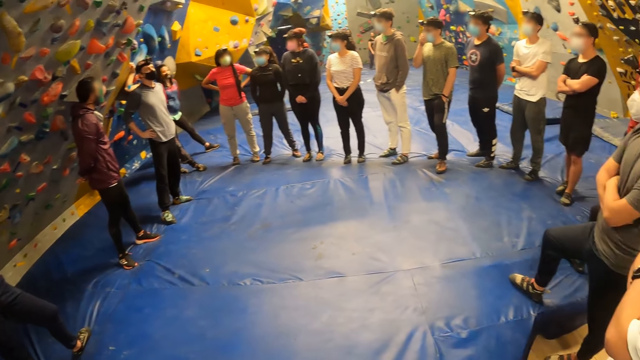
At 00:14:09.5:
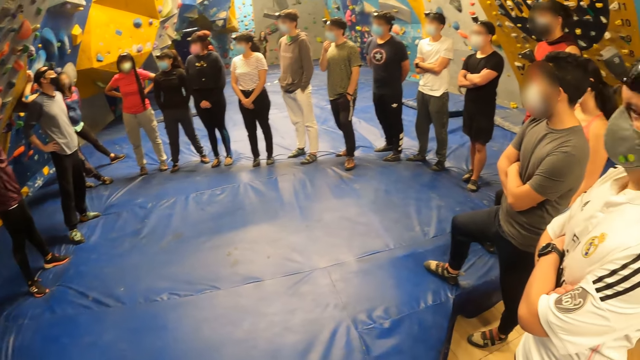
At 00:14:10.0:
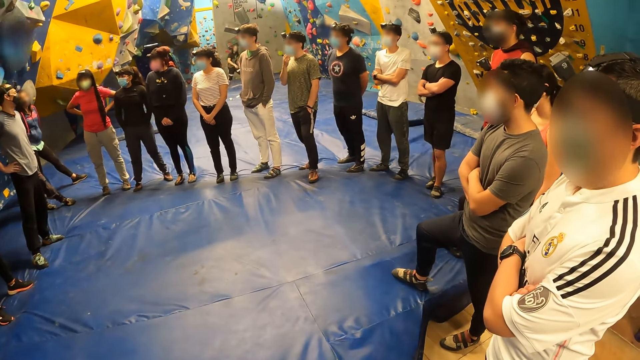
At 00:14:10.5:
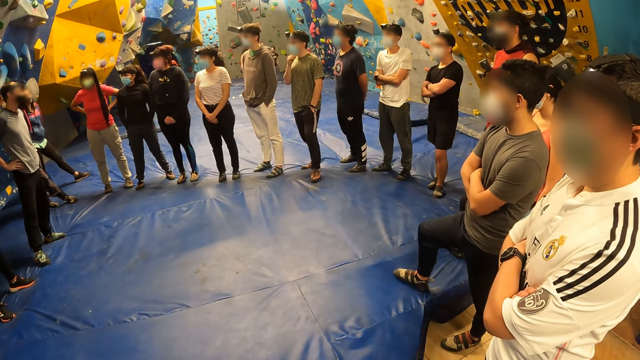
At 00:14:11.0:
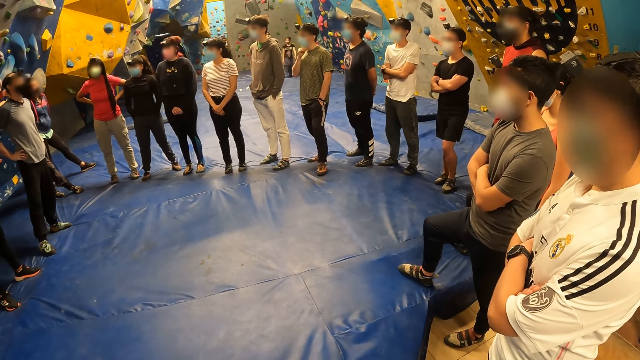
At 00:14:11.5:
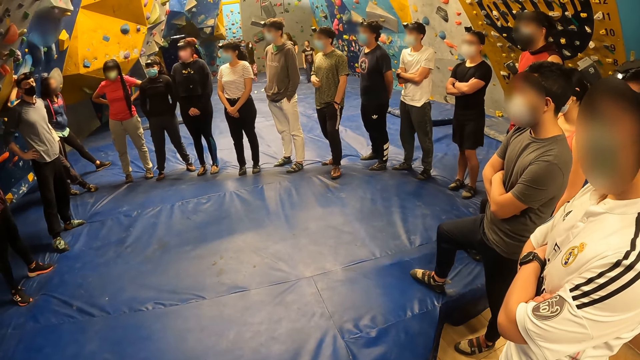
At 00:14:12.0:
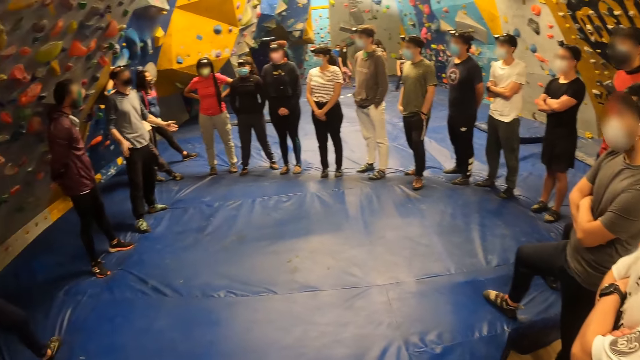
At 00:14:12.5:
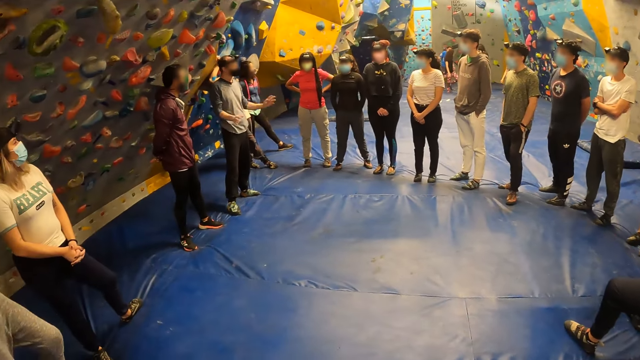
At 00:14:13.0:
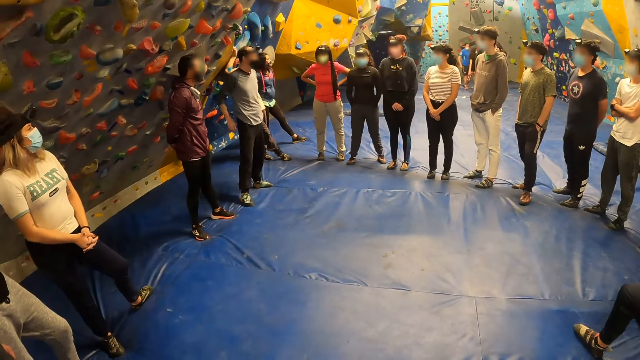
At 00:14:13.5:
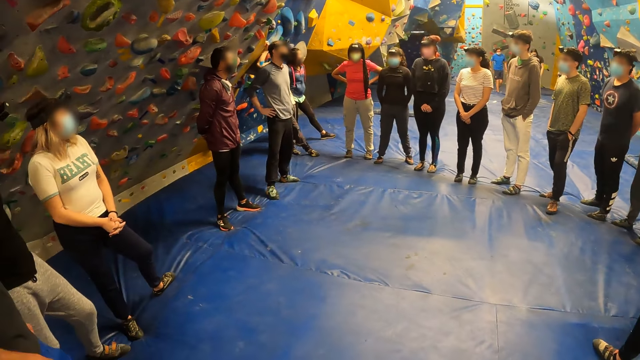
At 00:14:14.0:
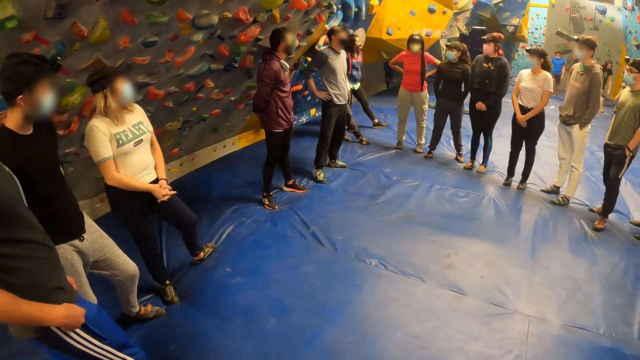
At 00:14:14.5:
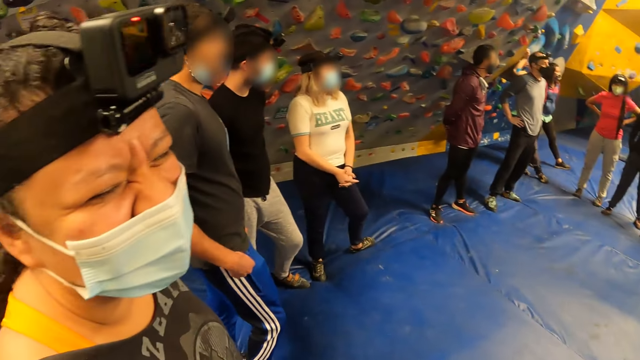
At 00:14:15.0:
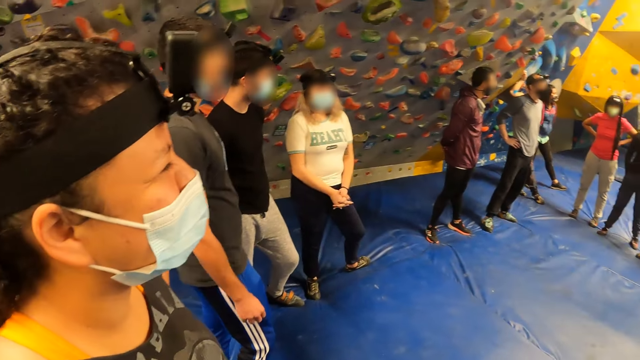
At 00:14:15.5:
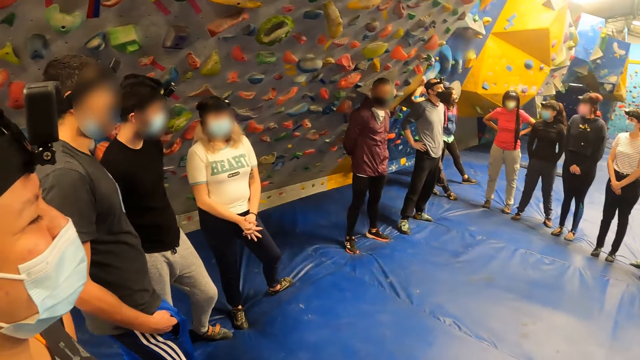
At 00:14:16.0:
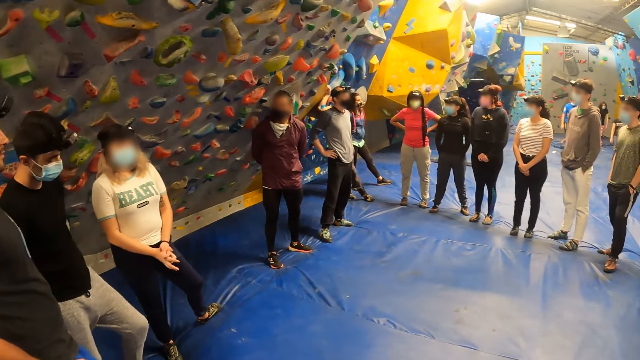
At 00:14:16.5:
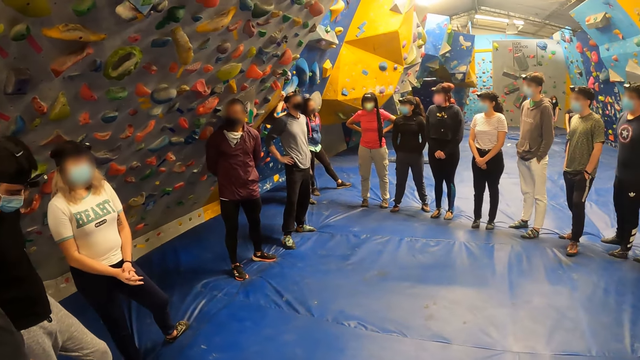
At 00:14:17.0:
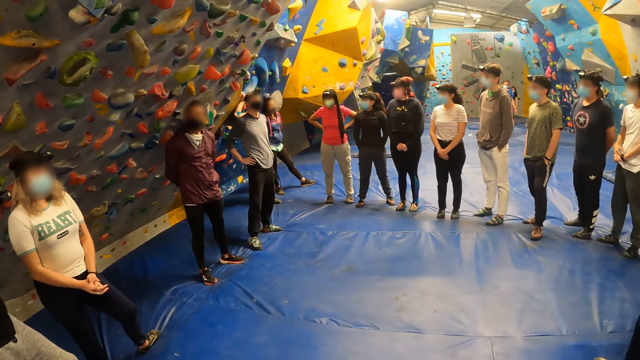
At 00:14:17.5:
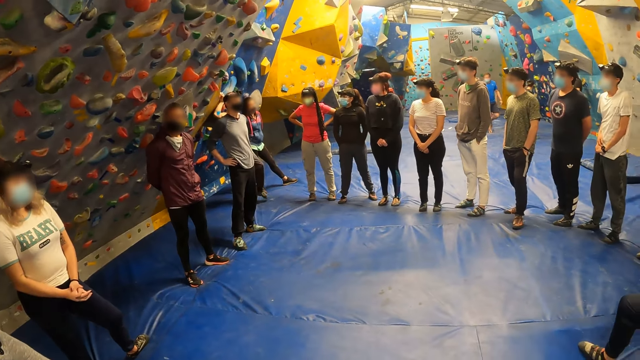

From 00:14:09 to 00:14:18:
The camera wearer looks at rock climbers. The man moves both his hands. The camera wearer interacts with the rock climbers. The man puts both his hands on his waist. Another man interacts with the camera wearer. The camera wearer interacts with a woman.

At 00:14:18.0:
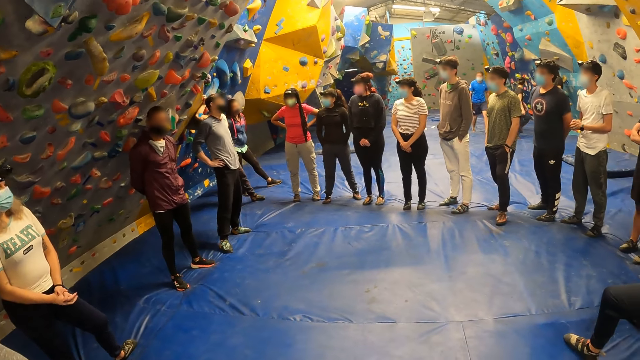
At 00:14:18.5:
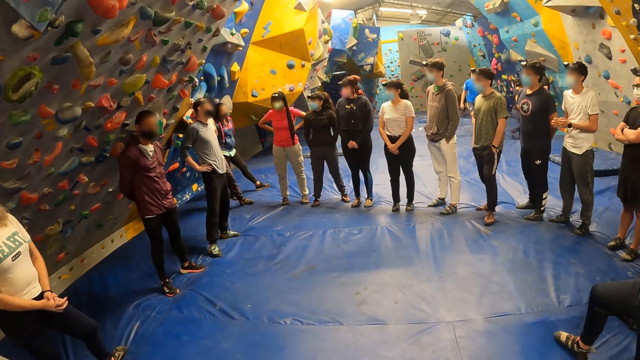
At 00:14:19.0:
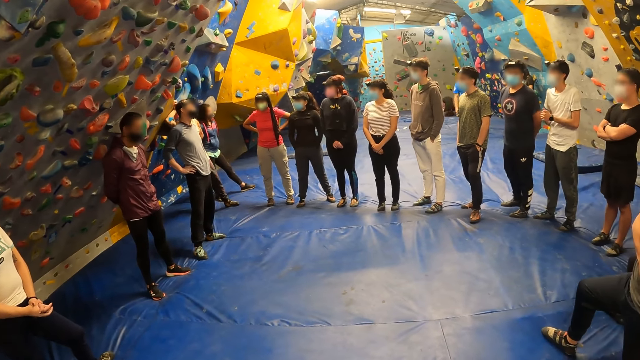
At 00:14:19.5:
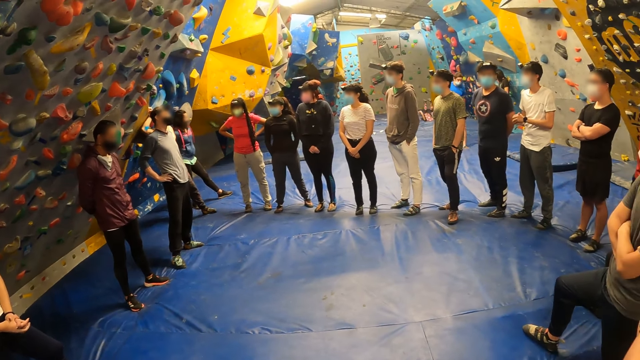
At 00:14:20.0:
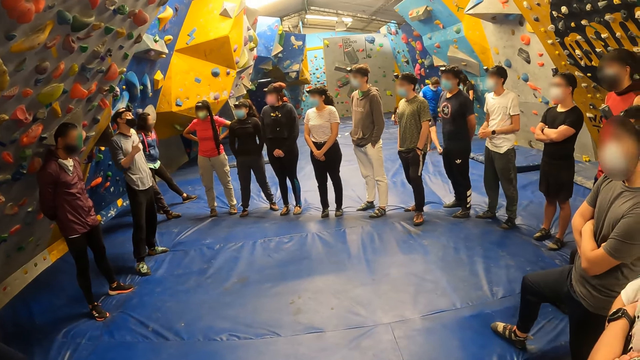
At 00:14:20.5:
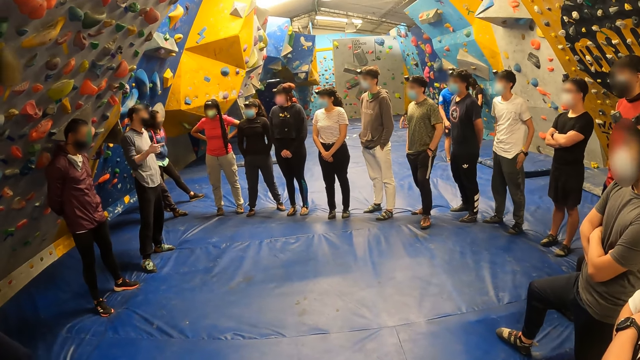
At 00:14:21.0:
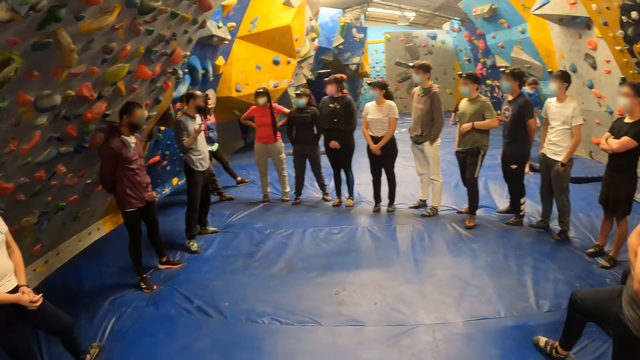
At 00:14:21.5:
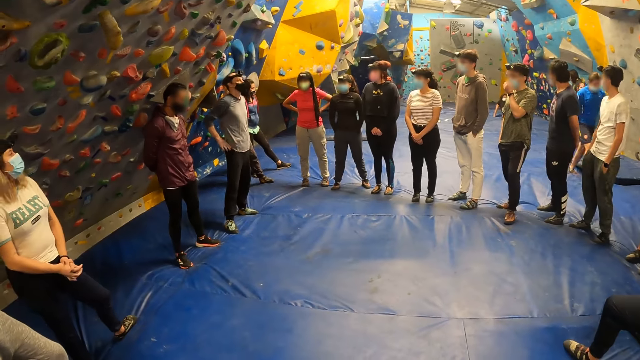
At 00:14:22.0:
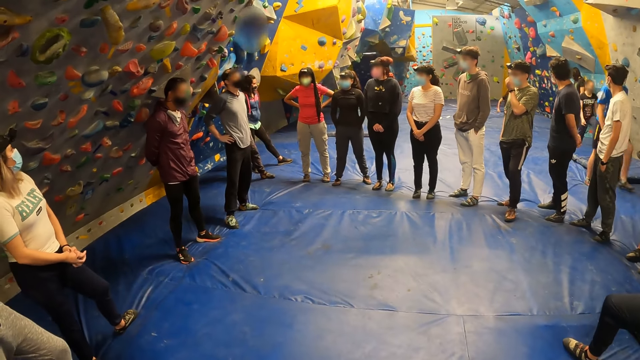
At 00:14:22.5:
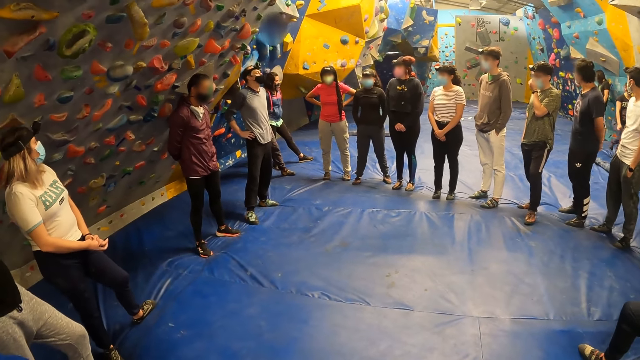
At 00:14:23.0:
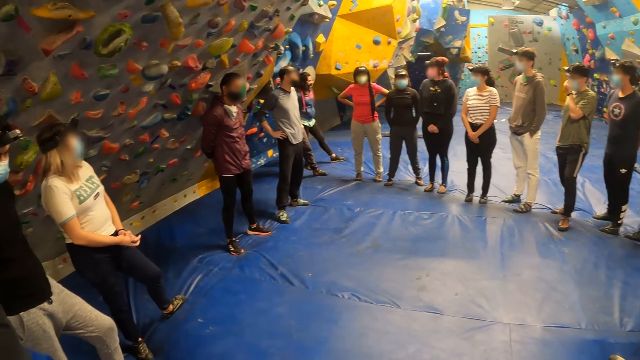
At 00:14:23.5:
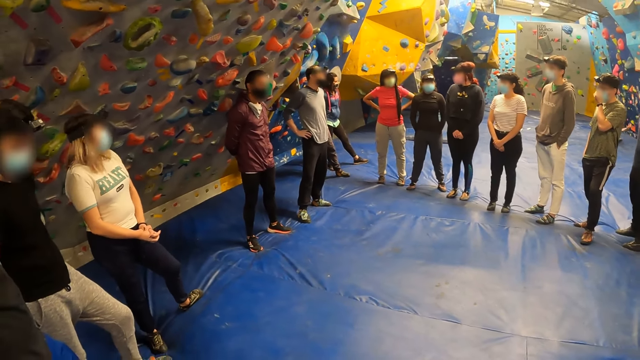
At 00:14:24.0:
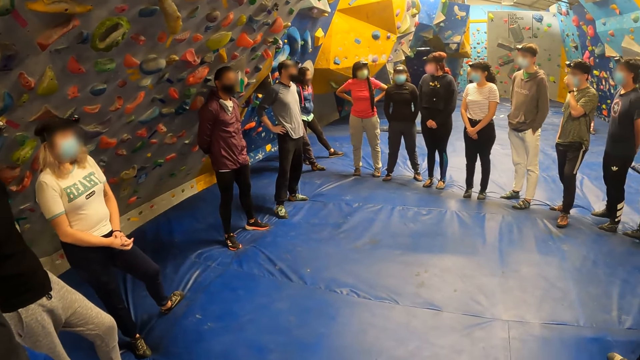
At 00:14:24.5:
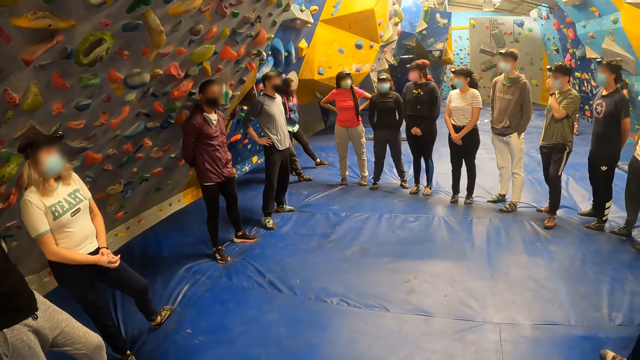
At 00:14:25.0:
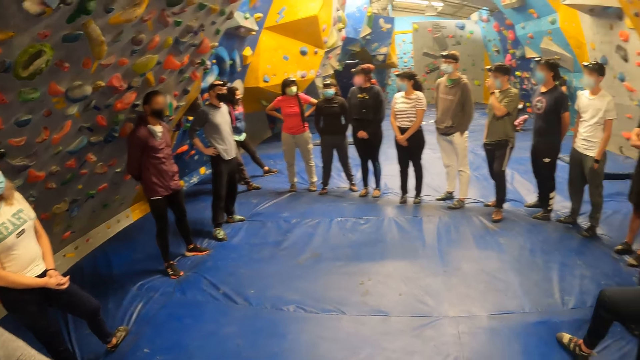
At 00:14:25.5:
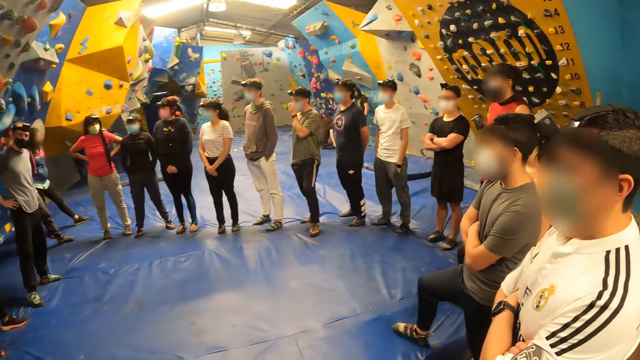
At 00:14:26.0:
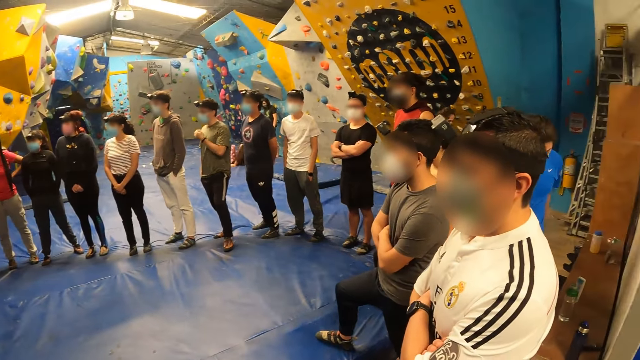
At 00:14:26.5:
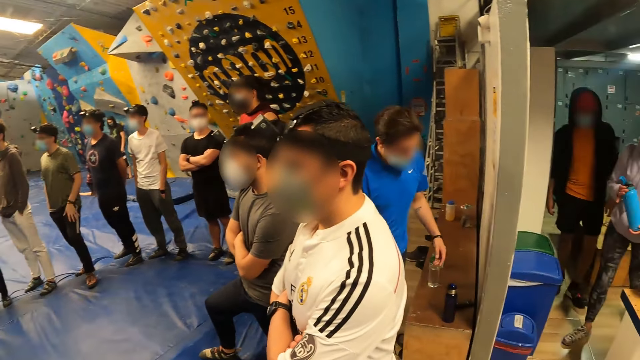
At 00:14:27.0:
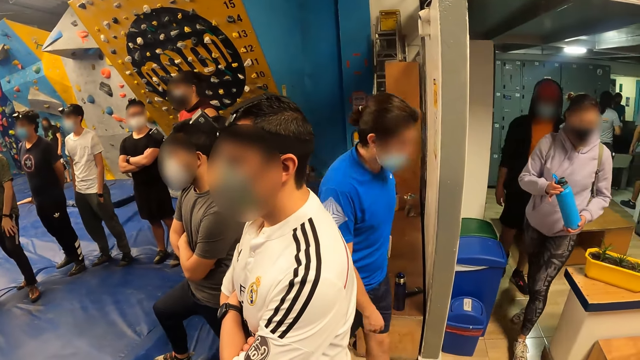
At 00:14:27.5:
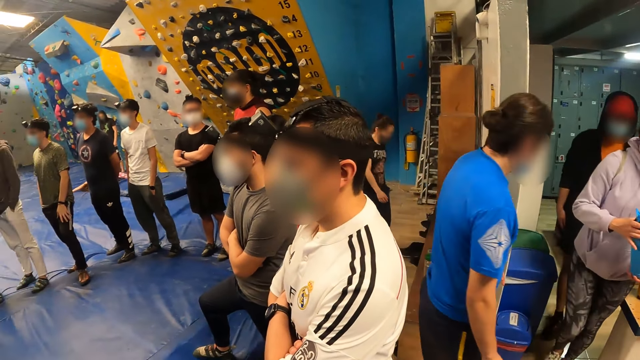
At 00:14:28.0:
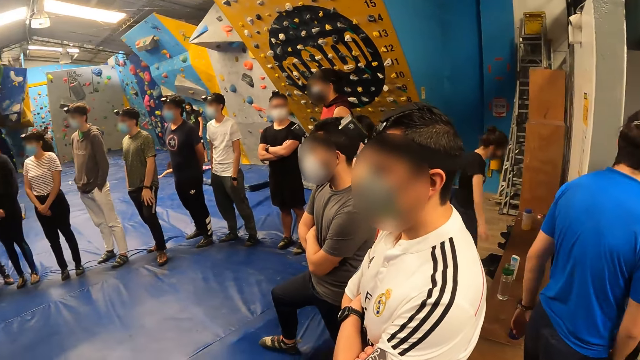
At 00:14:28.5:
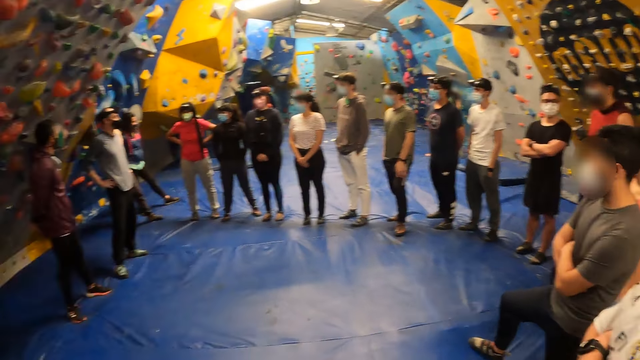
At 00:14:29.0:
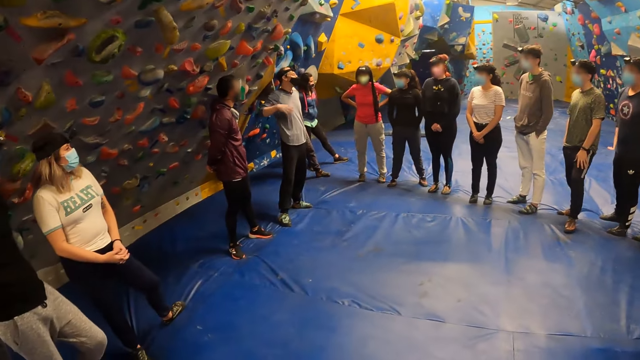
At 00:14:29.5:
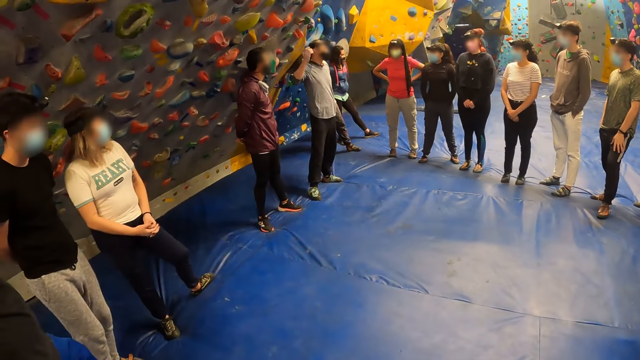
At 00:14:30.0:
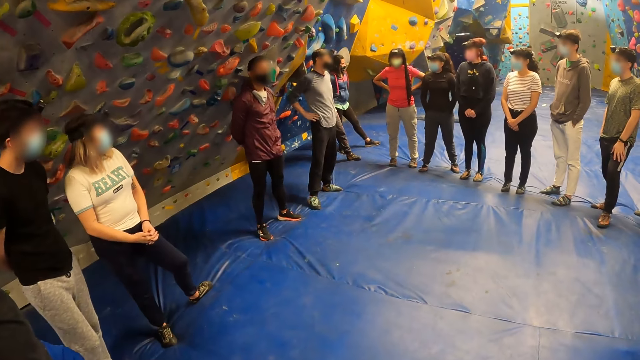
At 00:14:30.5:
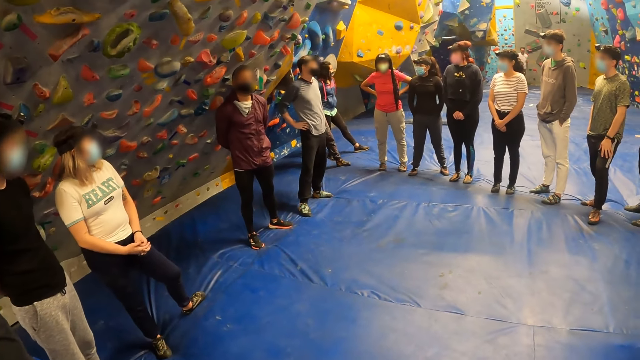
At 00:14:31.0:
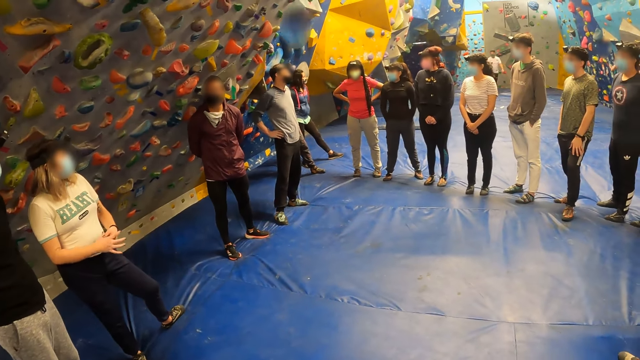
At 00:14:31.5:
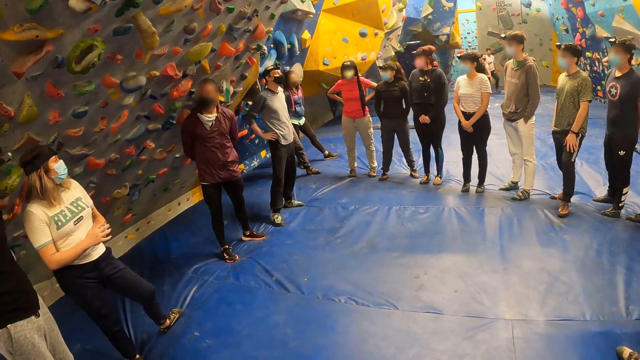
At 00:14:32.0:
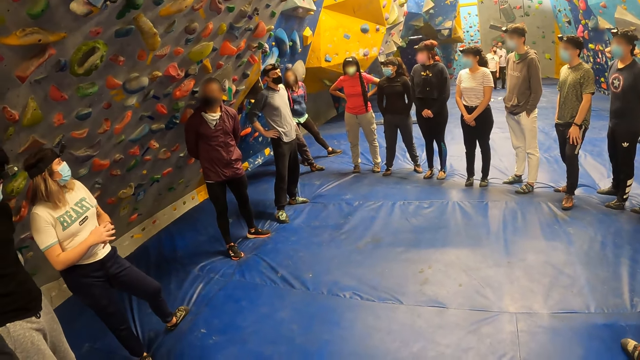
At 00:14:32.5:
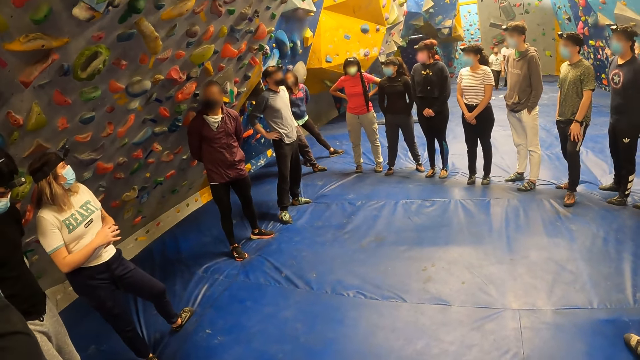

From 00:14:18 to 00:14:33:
The camera wearer looks at rock climbers. The man moves his right hand and puts his right hand on his waist. The camera wearer interacts with the rock climbers. They look on the right. The man raises his right hand up and puts his right hand on his waist. The camera wearer interacts with the rock climbers.
